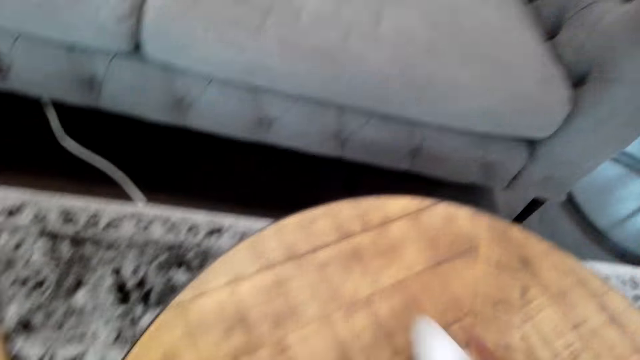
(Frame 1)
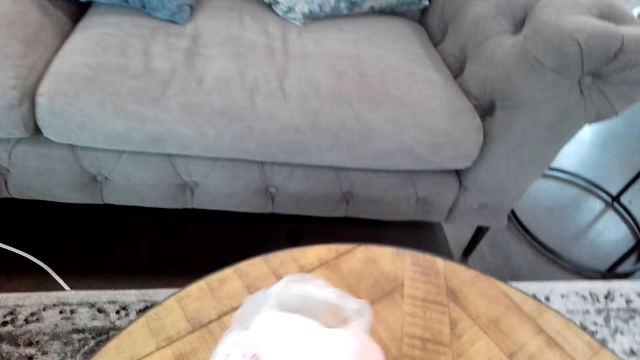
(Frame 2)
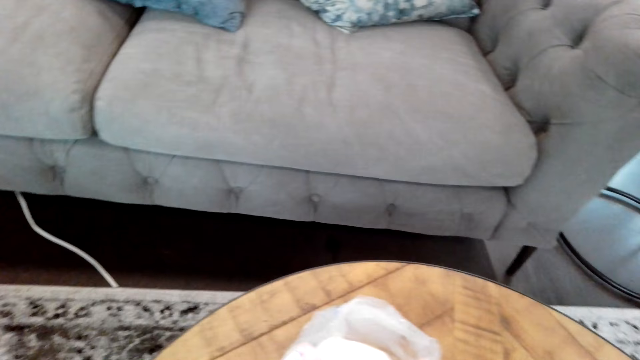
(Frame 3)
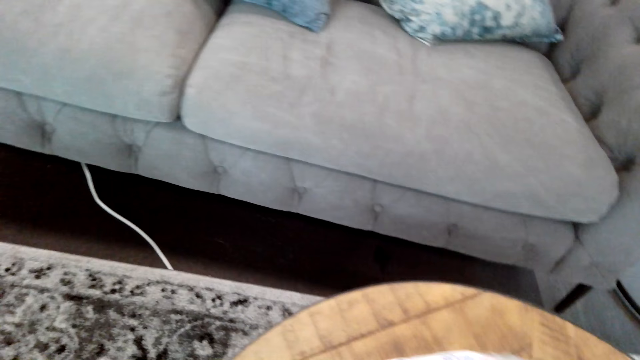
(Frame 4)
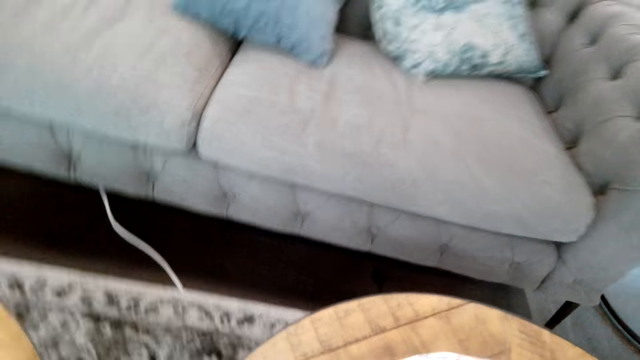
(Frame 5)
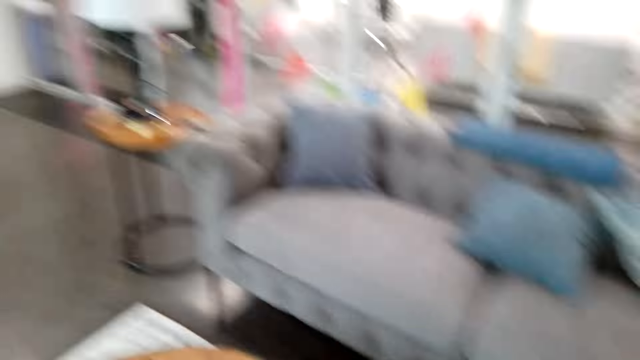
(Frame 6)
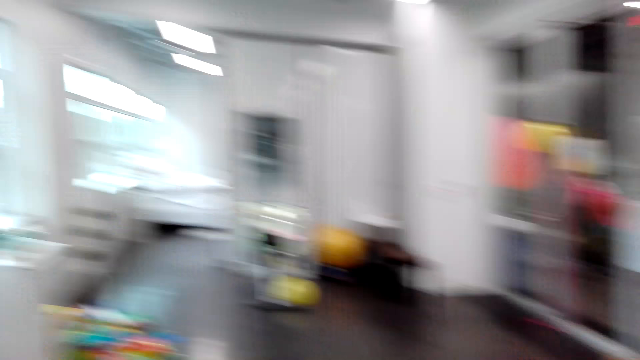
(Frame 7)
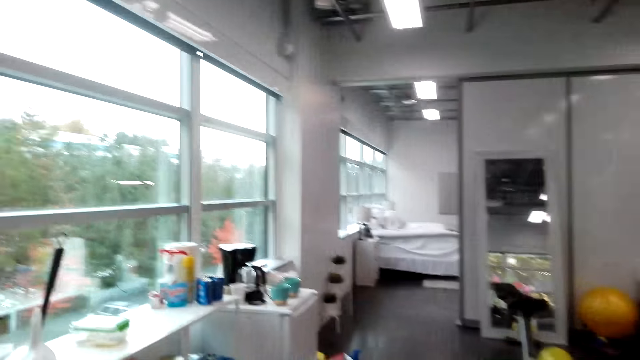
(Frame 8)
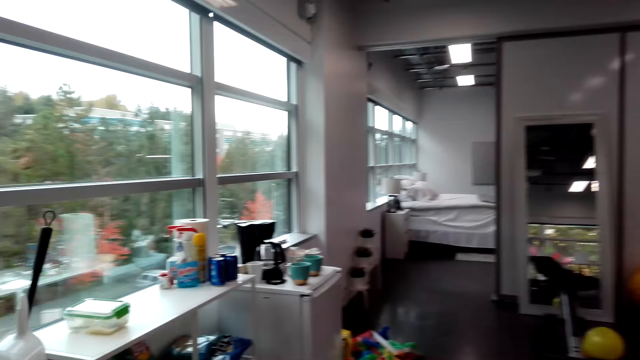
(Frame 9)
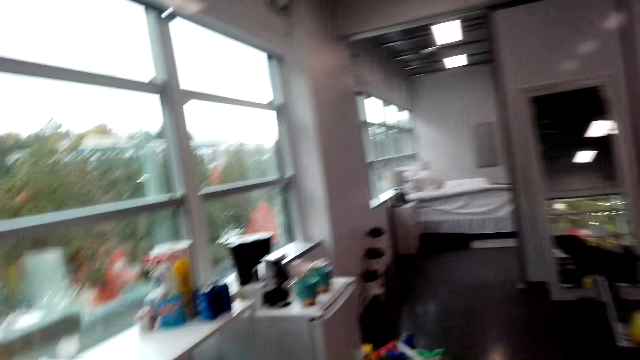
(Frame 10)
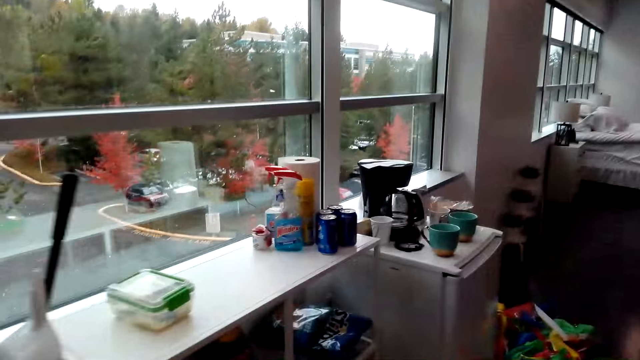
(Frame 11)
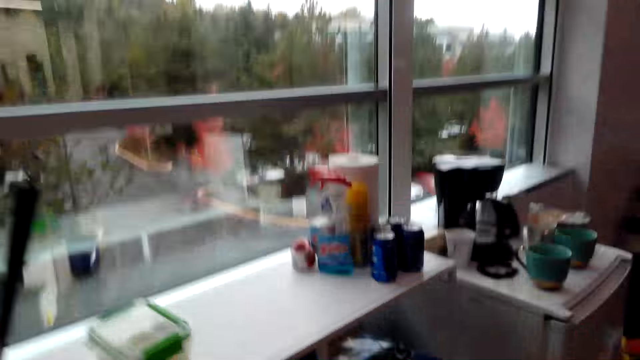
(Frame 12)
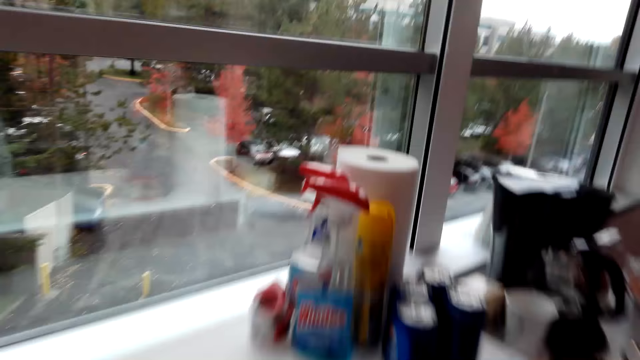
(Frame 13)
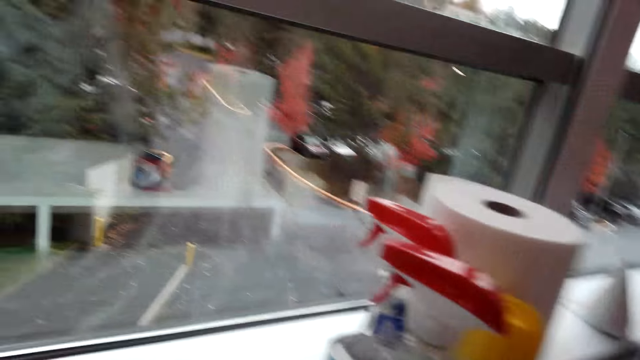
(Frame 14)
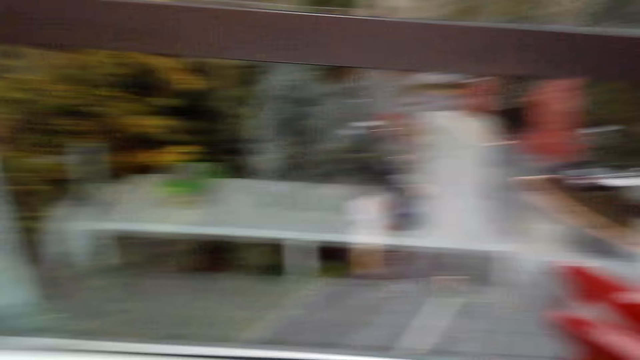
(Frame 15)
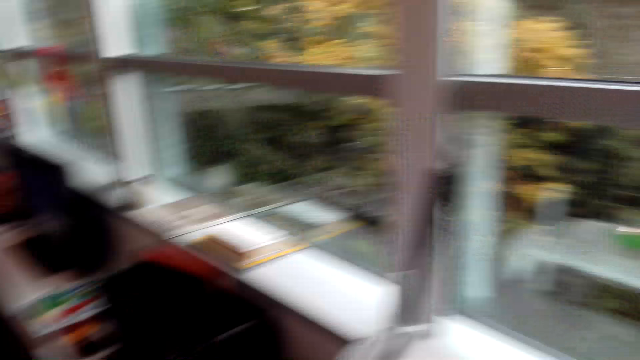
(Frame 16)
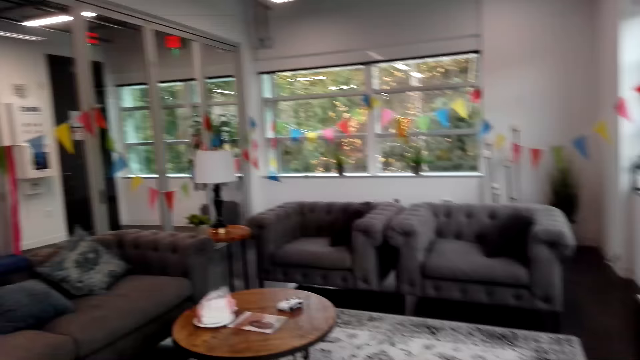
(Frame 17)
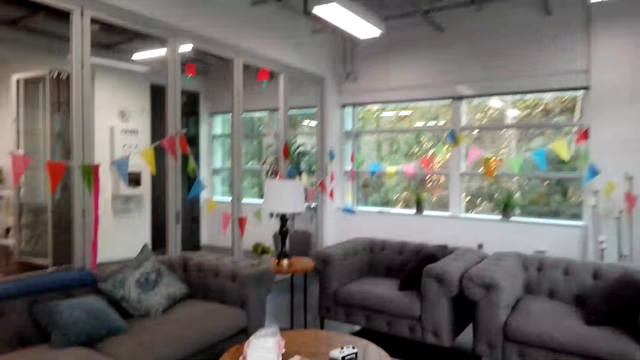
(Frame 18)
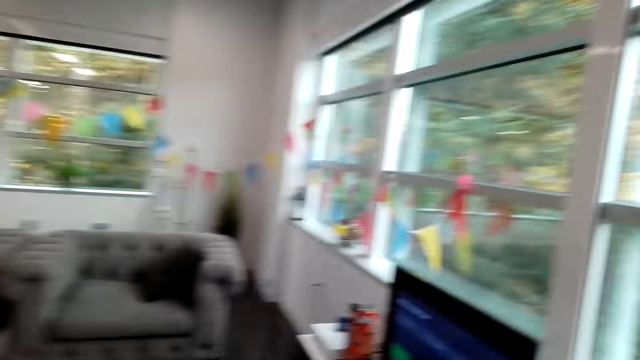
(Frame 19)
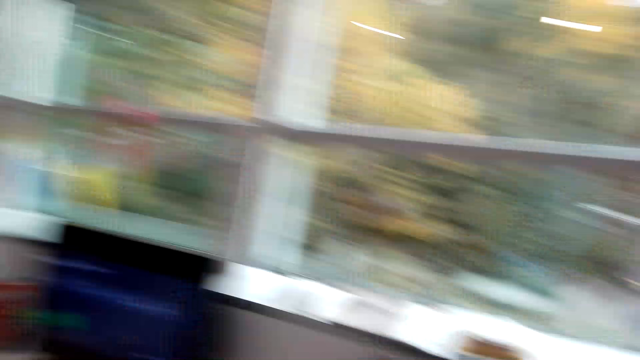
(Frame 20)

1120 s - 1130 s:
The camera wearer picks up a PS pad on the table. They pick up a plastic container on the table. They put an object on the table. They cough. They walk towards the kitchen area. They look around and walk.

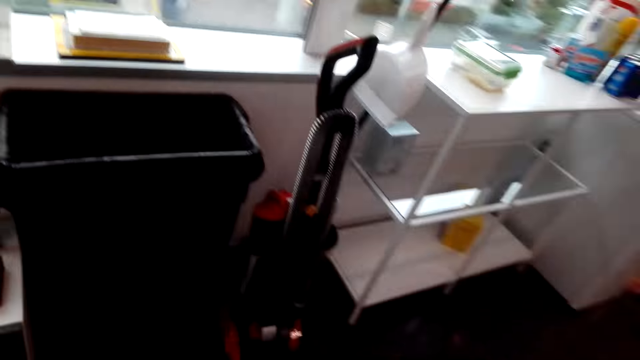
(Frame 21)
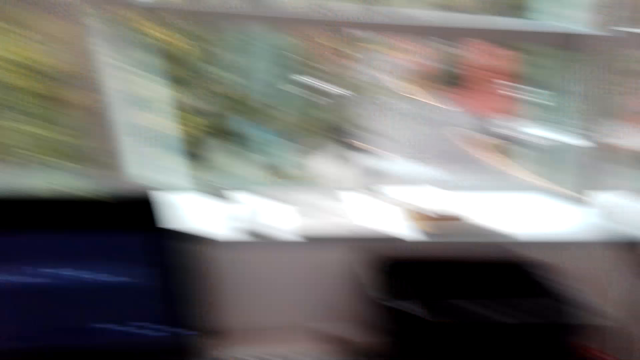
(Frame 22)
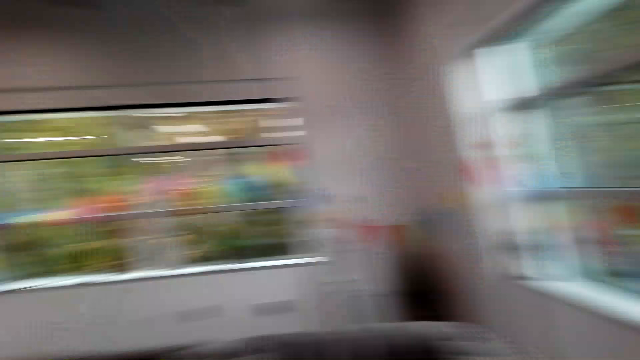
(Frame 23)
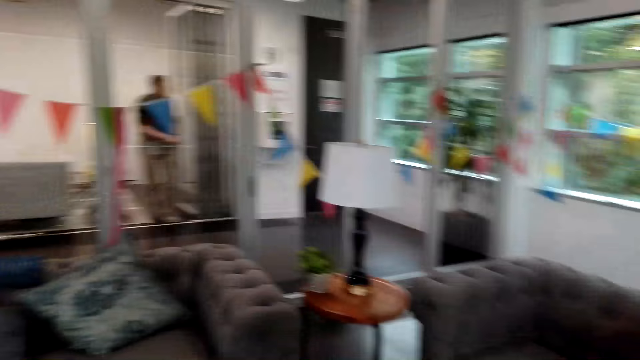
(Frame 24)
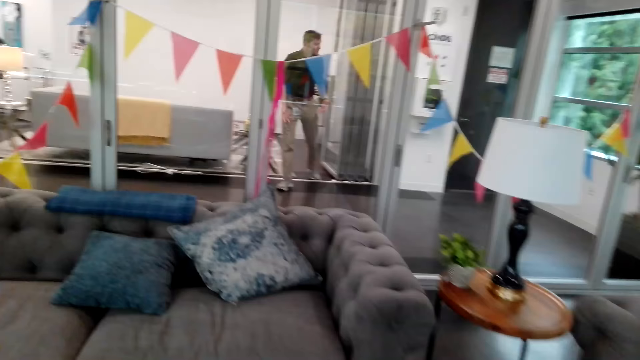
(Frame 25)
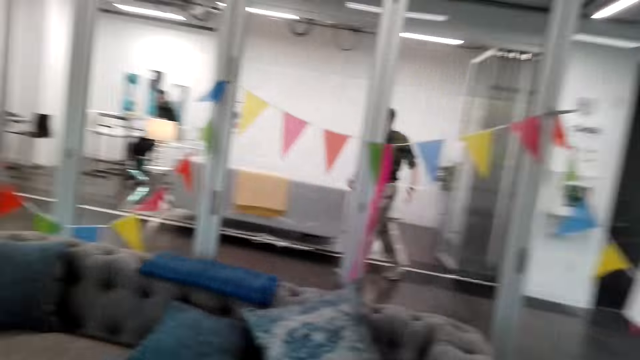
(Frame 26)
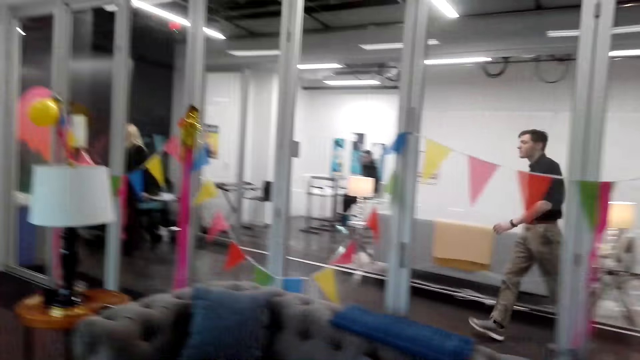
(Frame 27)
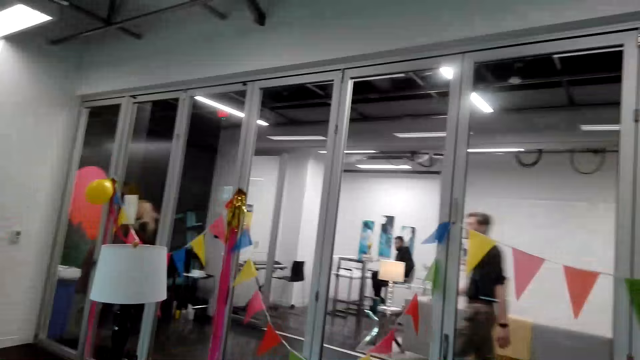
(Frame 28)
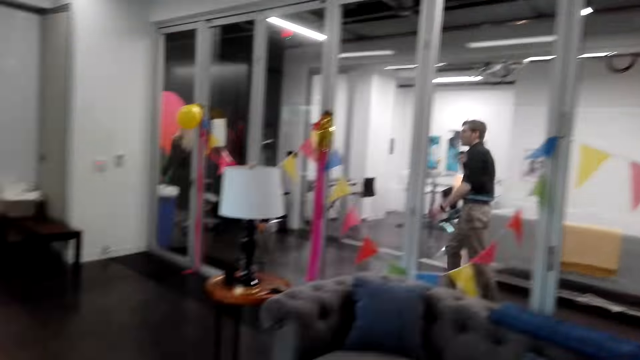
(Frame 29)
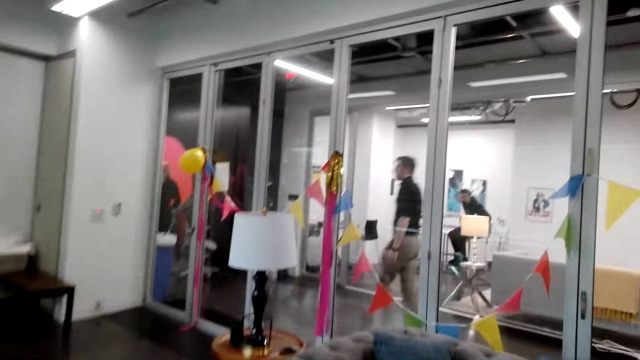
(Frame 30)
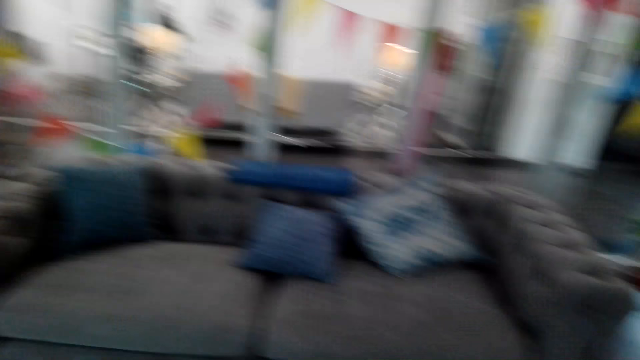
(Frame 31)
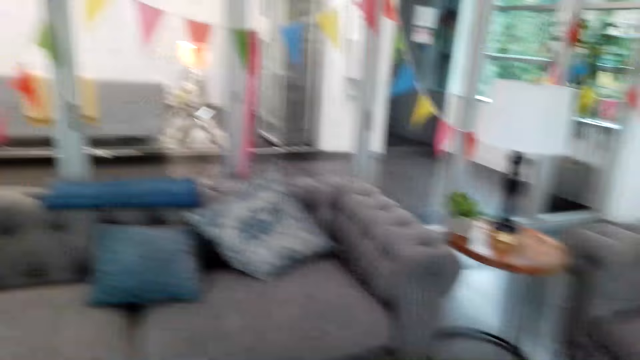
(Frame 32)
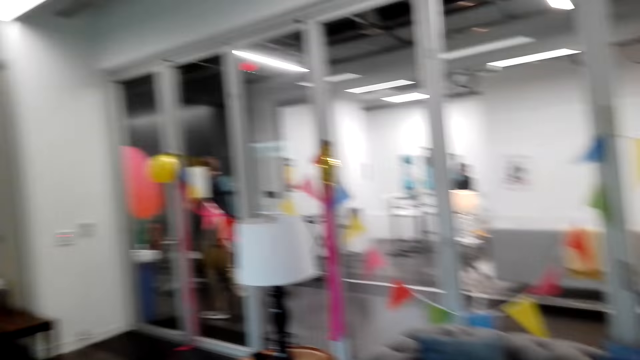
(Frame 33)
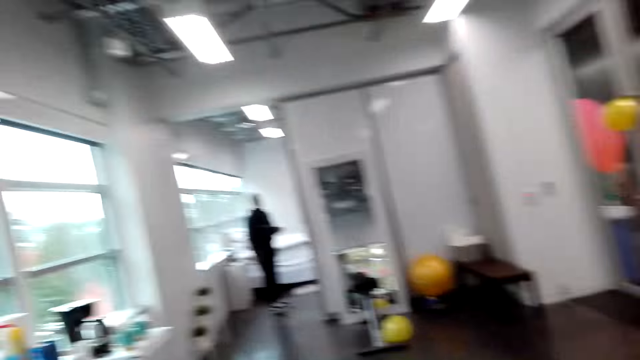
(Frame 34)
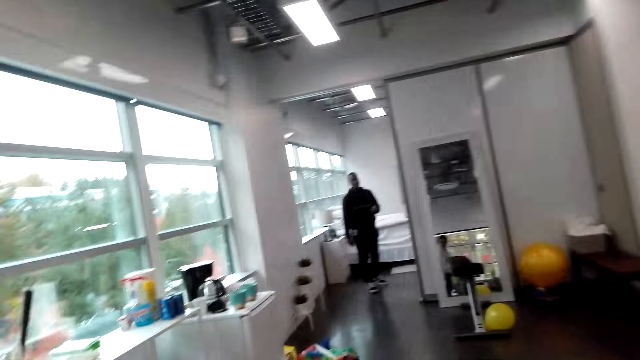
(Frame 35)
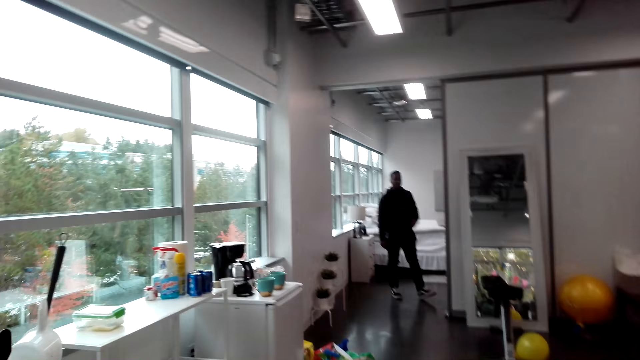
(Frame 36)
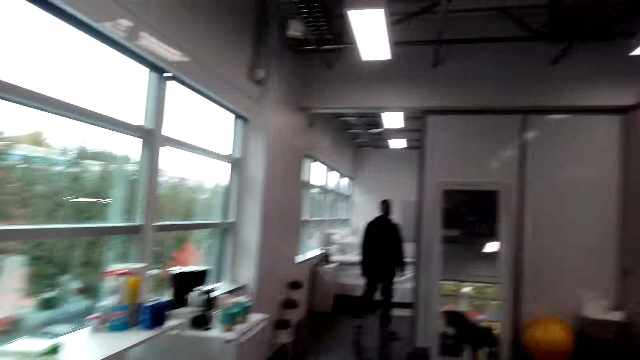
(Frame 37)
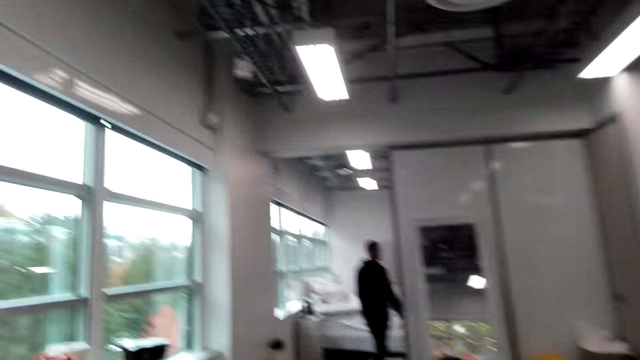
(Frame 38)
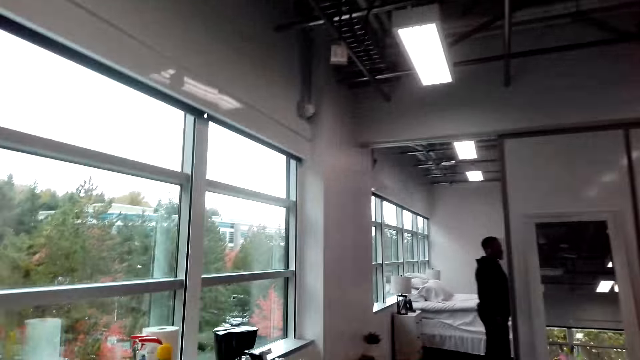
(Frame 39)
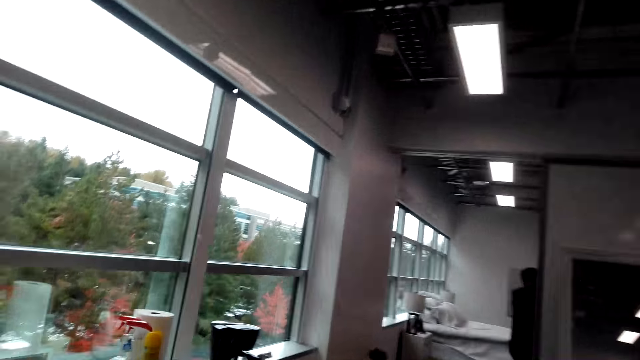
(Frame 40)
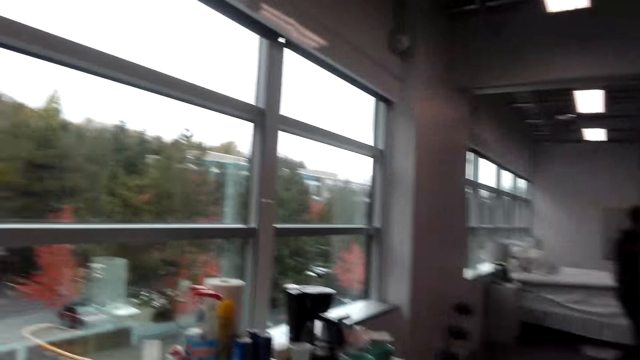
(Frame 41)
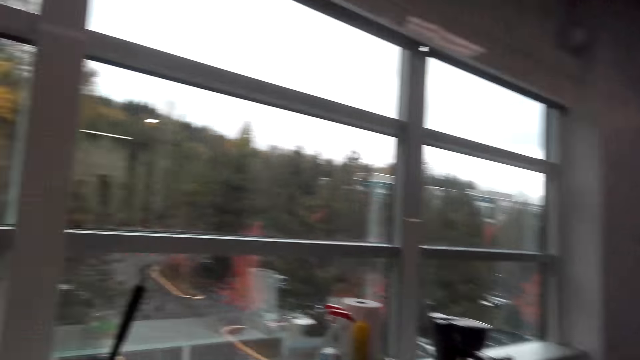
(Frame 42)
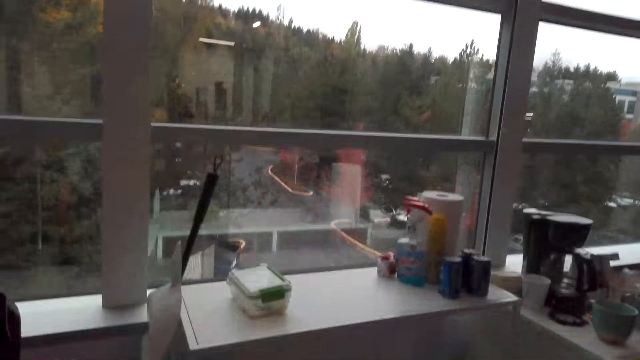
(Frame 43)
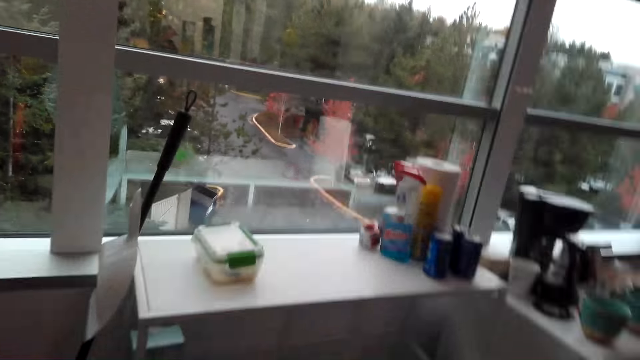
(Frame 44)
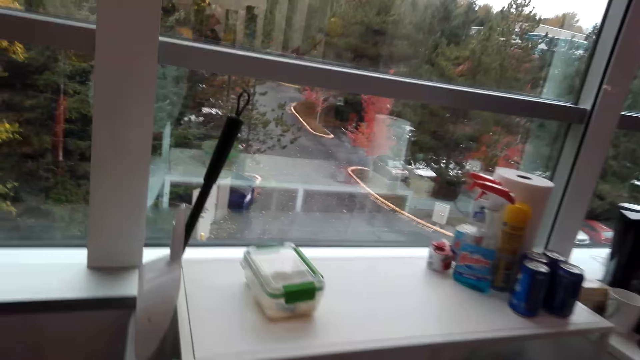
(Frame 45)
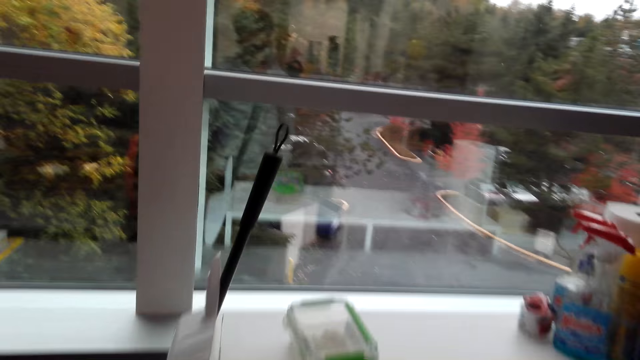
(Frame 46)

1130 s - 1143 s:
The camera wearer looks around, picks up a polythene bag, and walks. They walk in the room. They look around and look at a man. The man converses with the camera wearer. The camera wearer walks.
